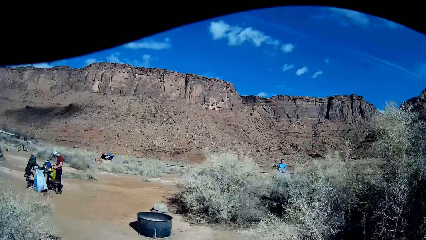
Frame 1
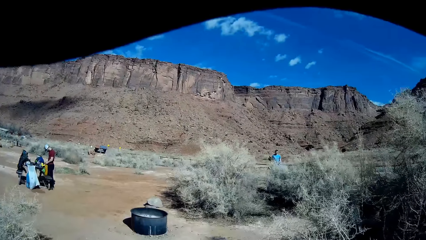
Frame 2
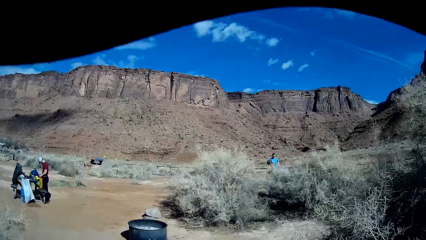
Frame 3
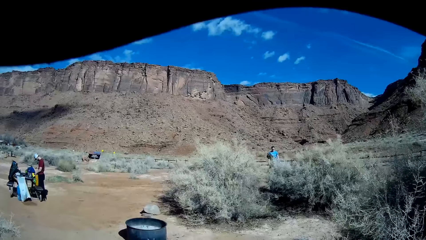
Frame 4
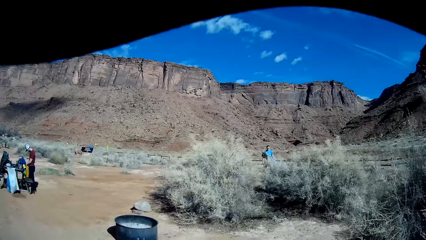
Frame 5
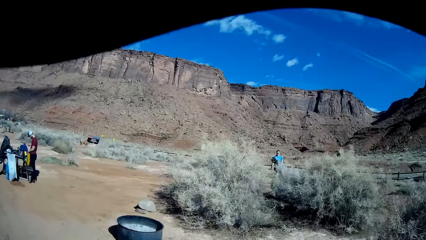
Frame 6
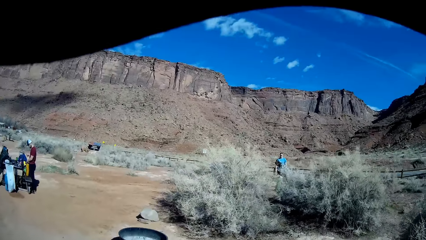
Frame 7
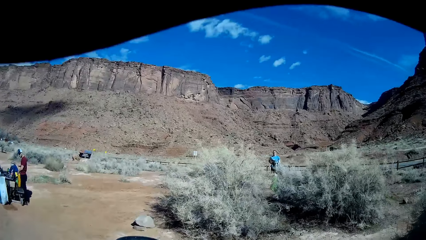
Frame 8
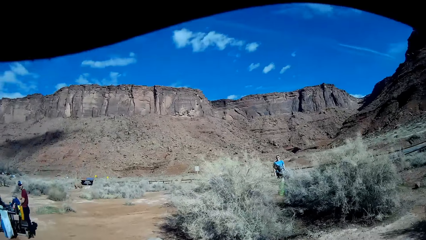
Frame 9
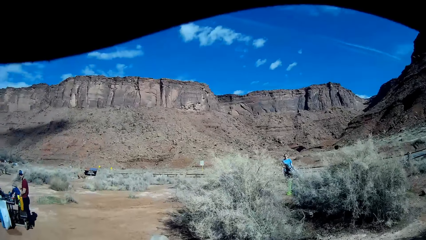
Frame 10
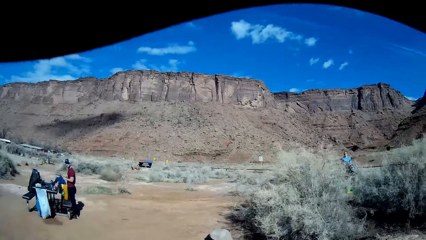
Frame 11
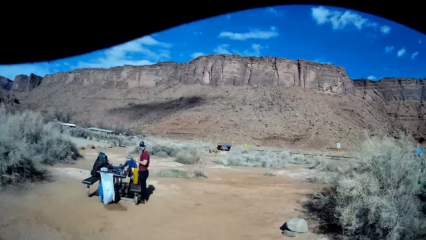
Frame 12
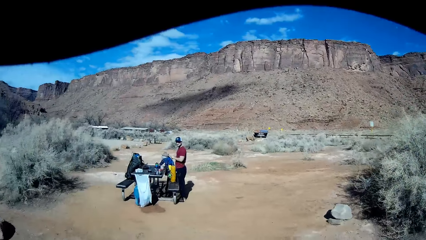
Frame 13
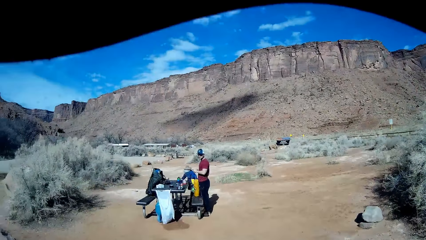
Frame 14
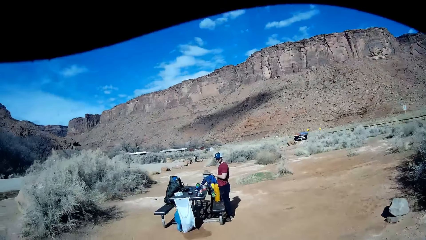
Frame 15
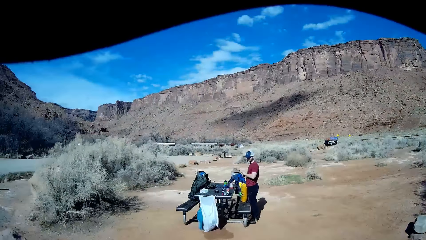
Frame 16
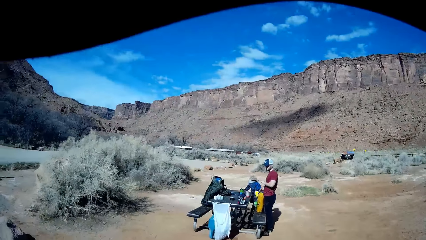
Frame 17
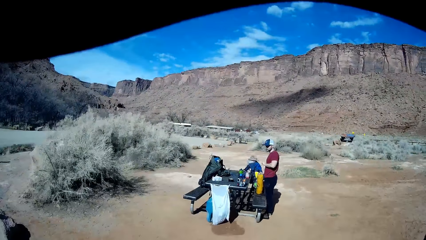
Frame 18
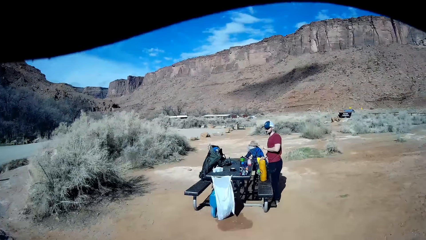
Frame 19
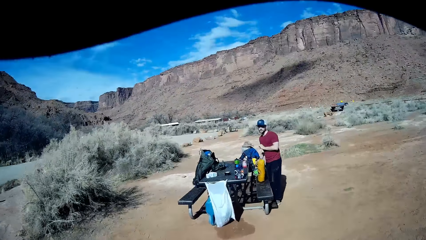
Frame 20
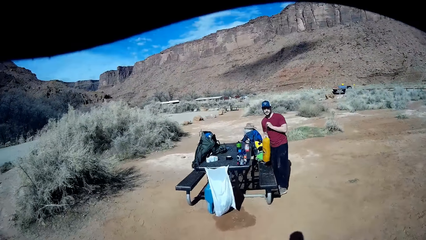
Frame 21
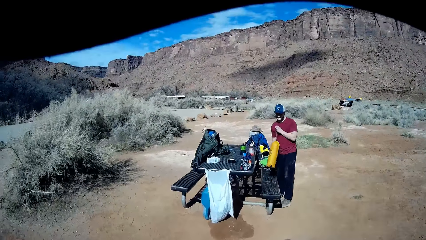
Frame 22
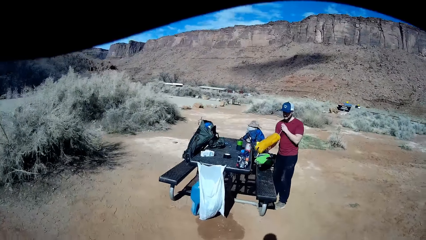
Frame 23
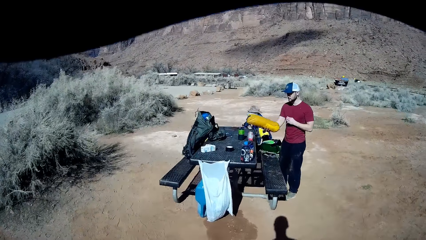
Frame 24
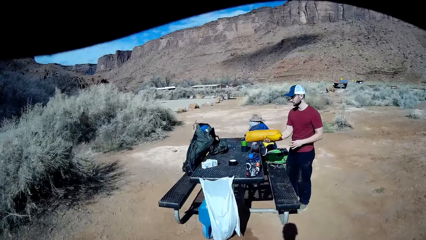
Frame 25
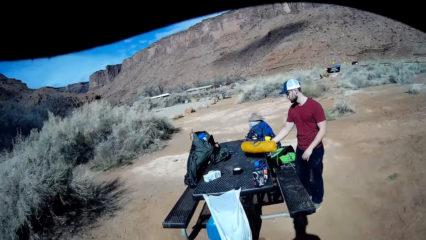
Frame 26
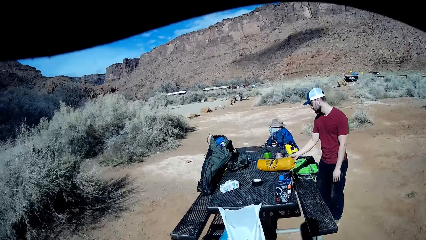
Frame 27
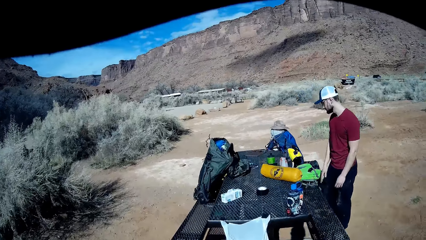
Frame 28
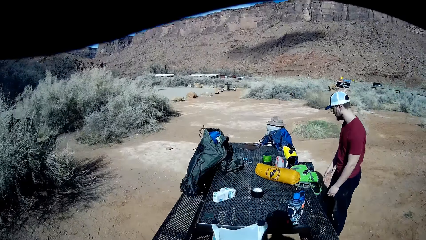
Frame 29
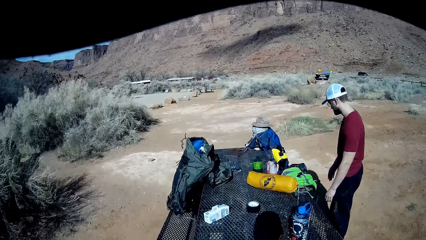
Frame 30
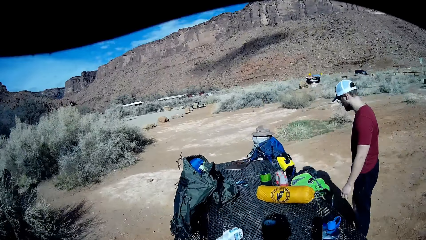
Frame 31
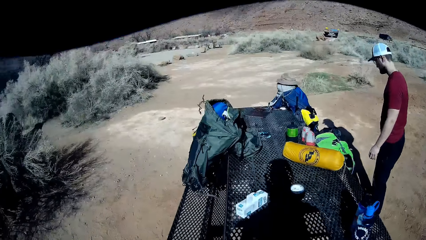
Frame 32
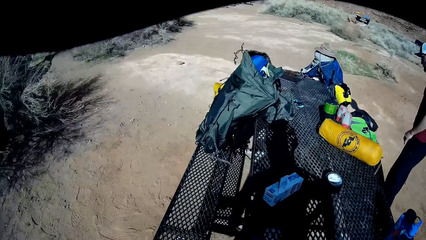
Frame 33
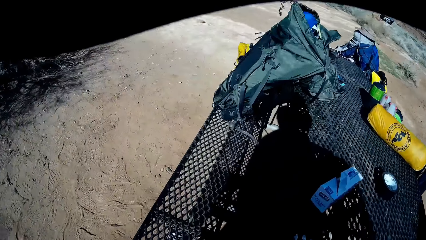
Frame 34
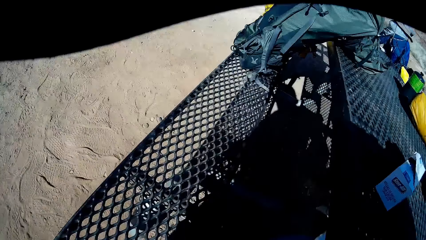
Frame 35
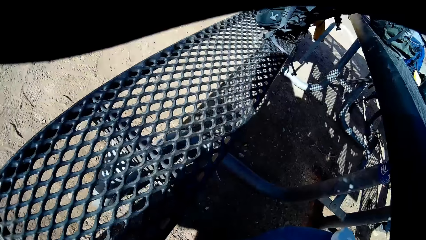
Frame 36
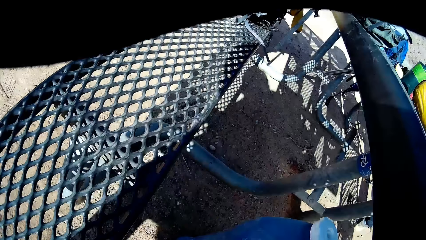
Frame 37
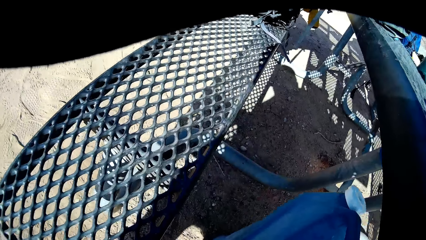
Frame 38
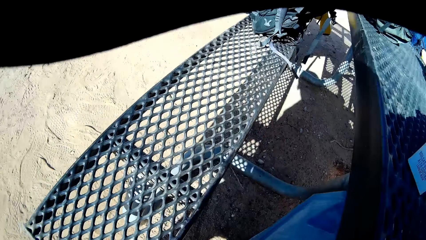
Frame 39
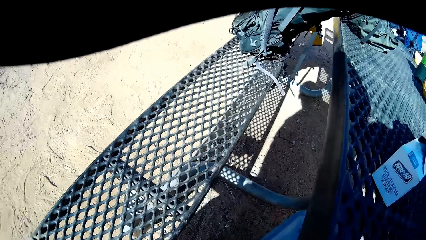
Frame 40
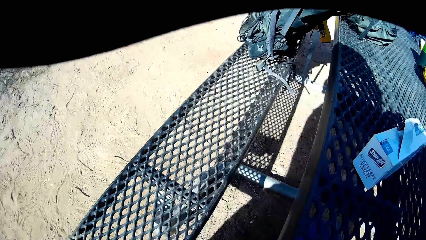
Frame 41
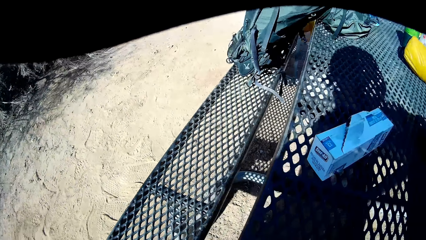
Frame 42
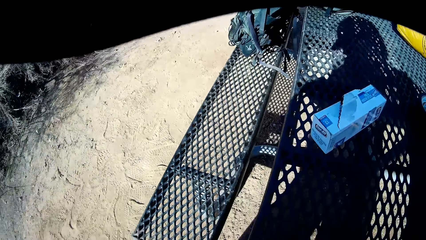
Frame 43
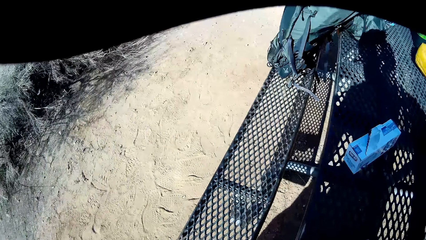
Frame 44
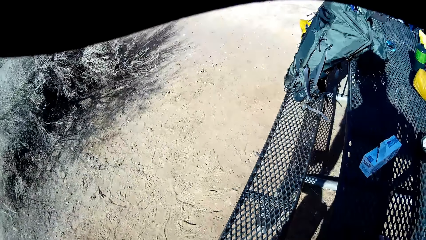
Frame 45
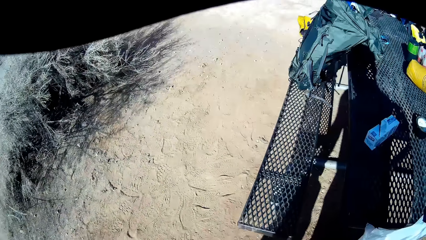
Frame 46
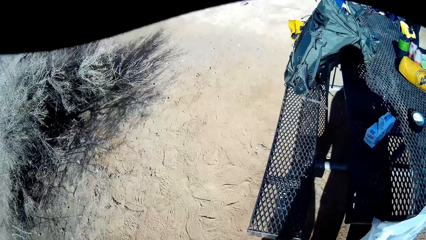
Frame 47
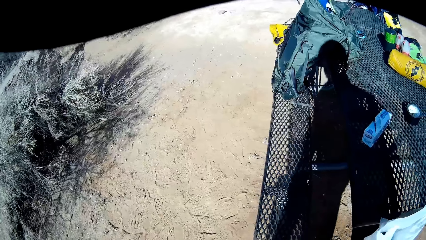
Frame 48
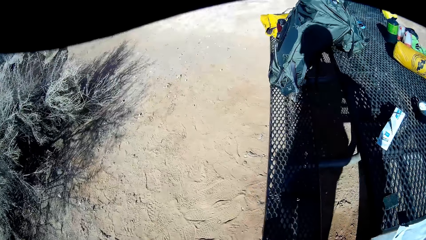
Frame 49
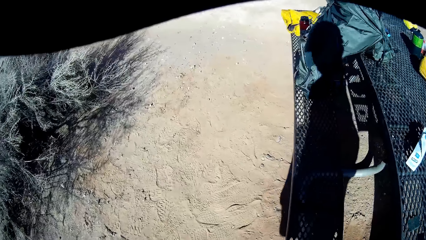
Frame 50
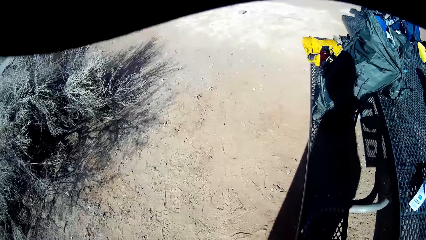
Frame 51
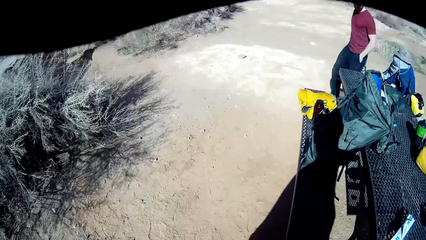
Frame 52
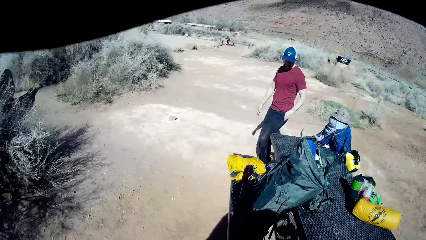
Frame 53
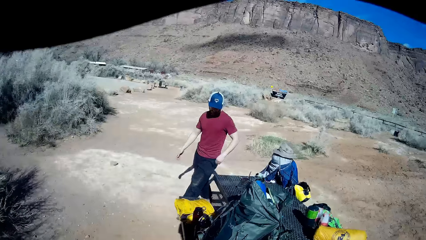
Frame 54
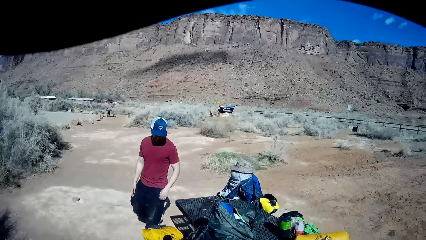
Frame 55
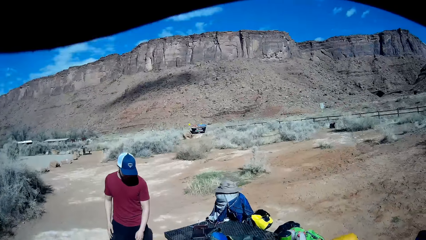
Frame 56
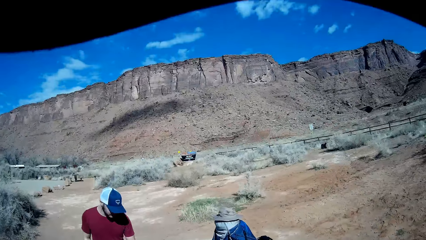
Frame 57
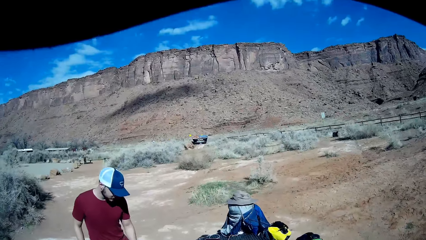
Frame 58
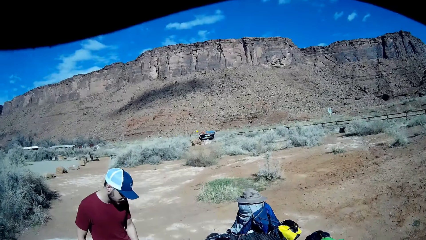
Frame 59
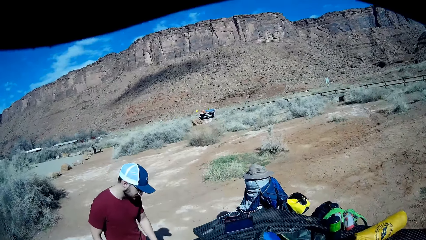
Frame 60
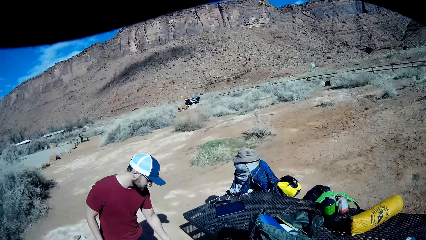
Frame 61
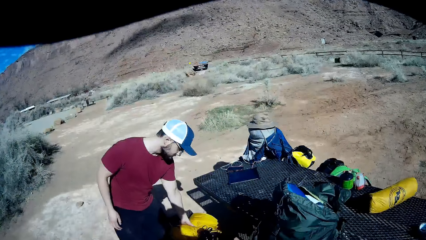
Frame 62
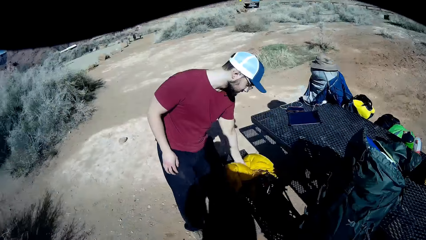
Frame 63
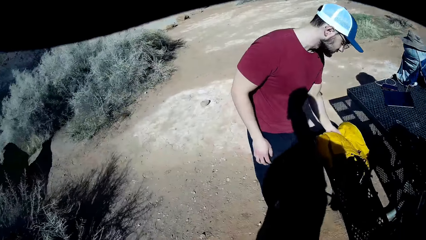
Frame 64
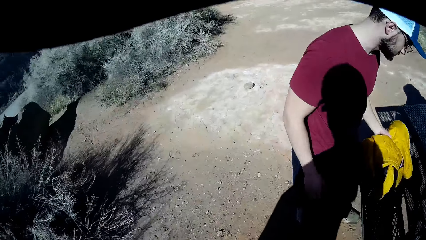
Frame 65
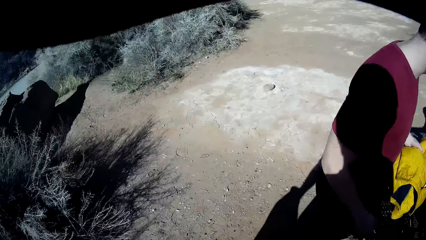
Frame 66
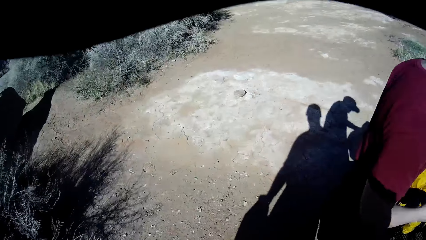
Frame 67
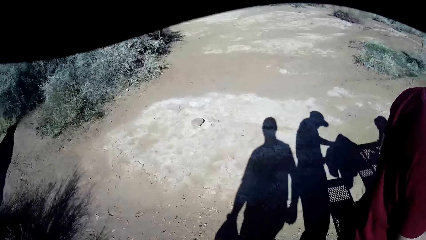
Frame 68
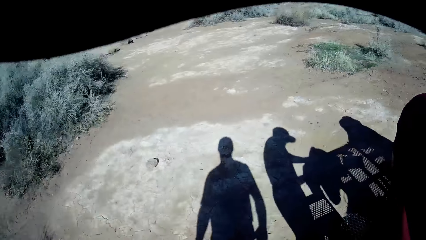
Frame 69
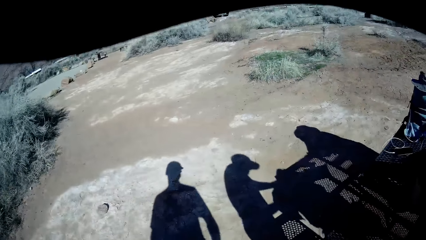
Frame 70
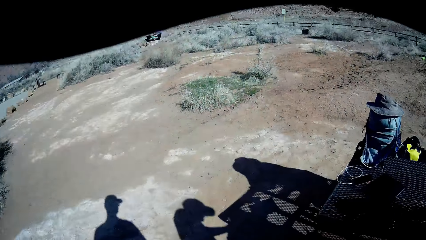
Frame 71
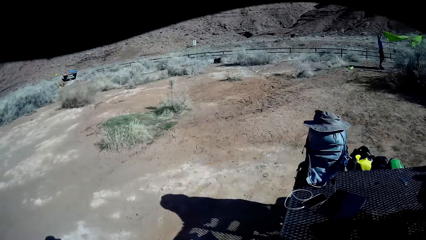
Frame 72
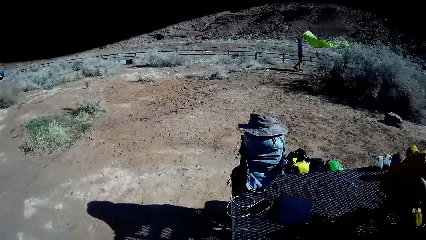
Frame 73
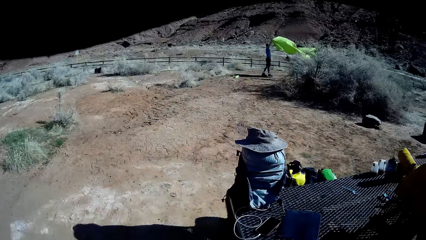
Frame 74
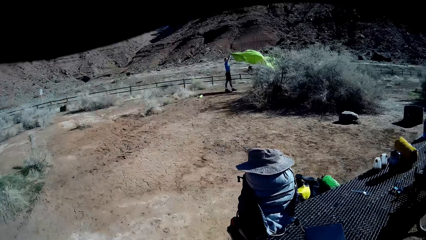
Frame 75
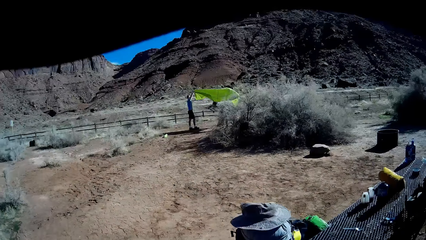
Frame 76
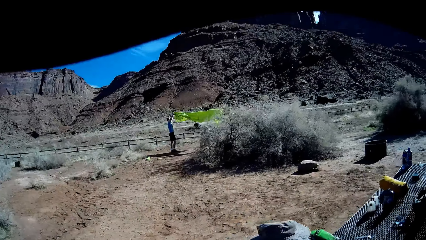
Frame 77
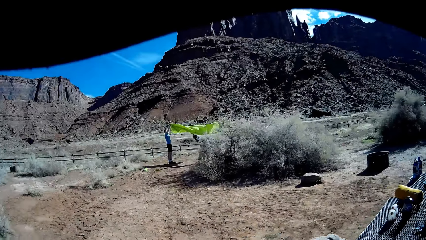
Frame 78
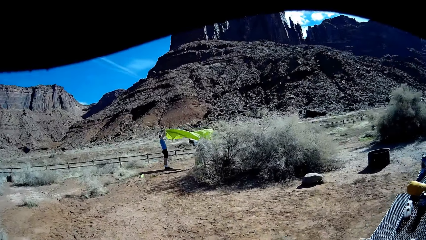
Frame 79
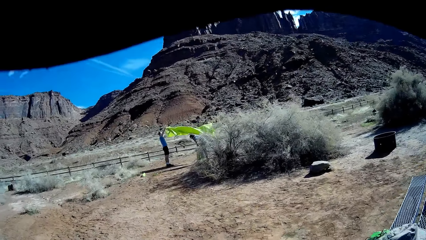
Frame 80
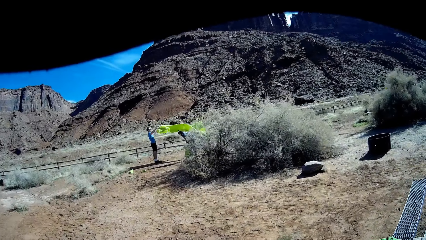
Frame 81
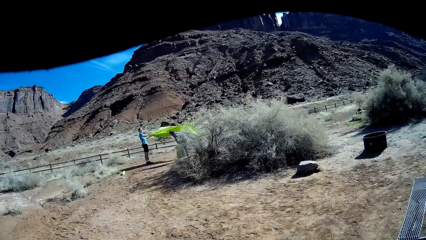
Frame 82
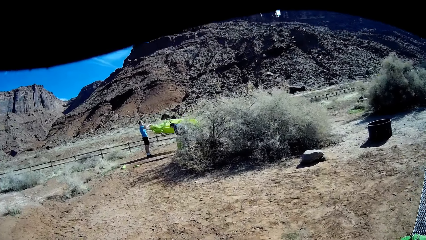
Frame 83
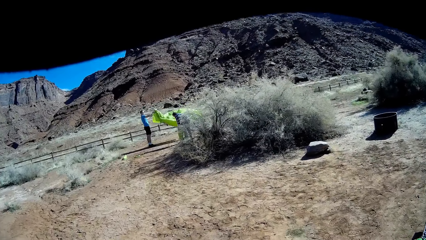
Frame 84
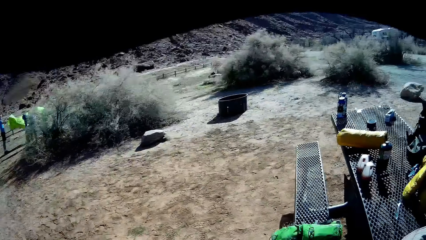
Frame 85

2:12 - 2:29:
The camera wearer walks back towards a man. The man holds a mat with both hands. The man drops the mat on the table with his right hand. The camera wearer looks under the table. He picks up a bag from the floor with his right hand. He walks round the table. The man walks round the table. The man picks up another mat or jacket from another bench with his left hand and places the jacket on the table.
